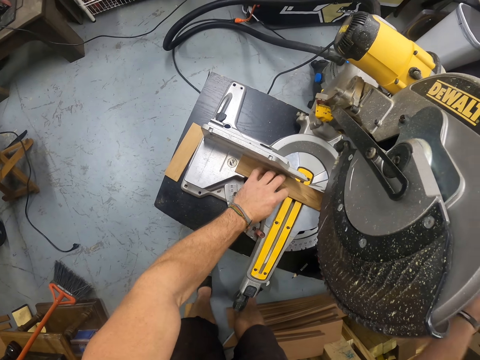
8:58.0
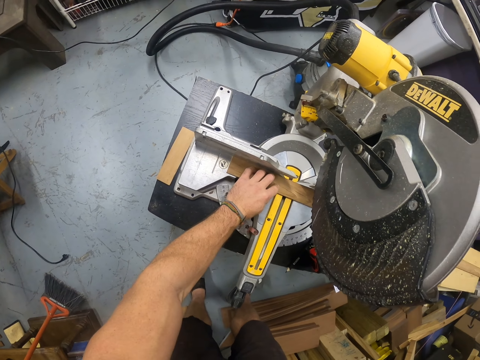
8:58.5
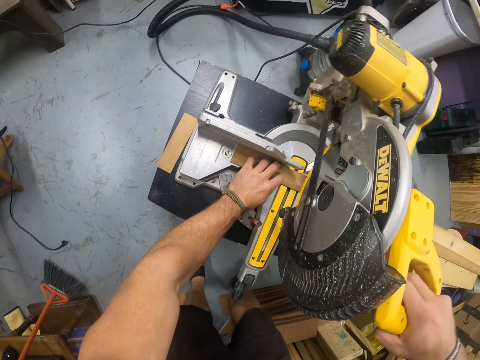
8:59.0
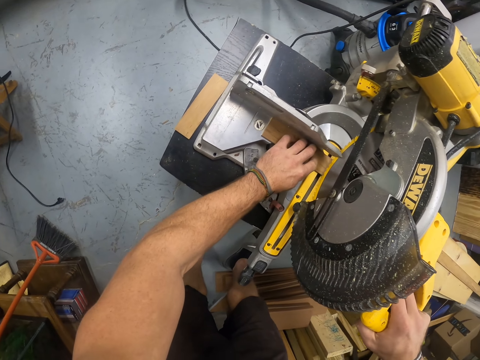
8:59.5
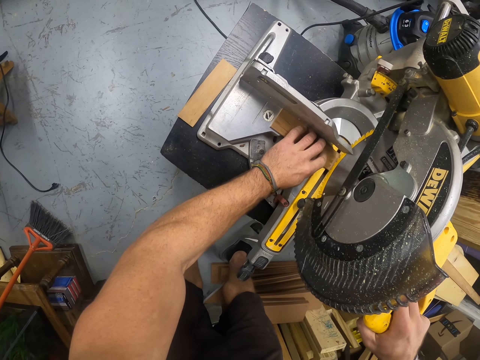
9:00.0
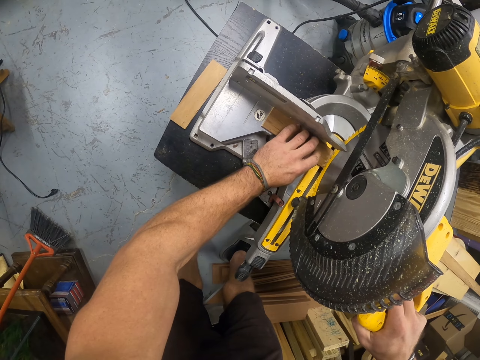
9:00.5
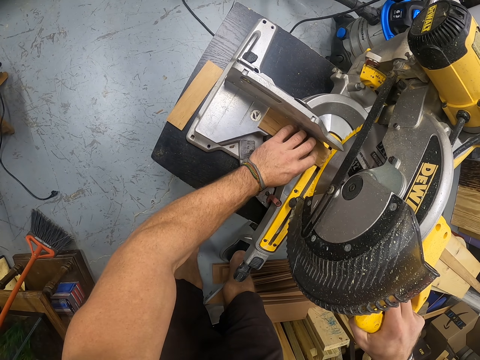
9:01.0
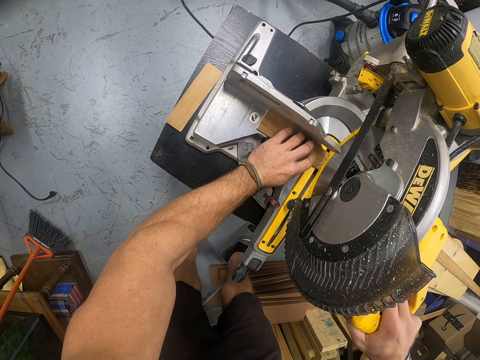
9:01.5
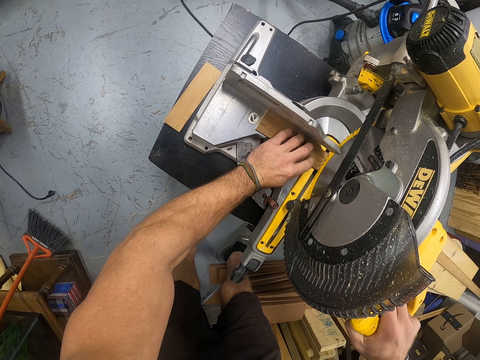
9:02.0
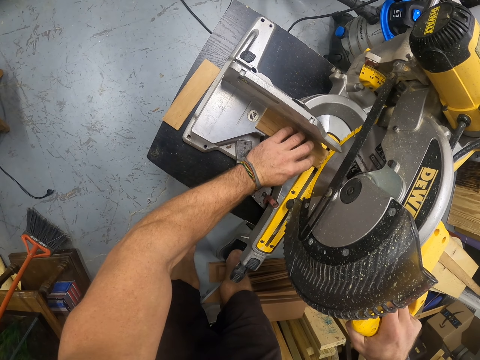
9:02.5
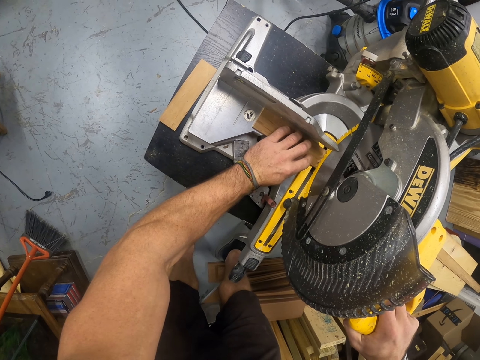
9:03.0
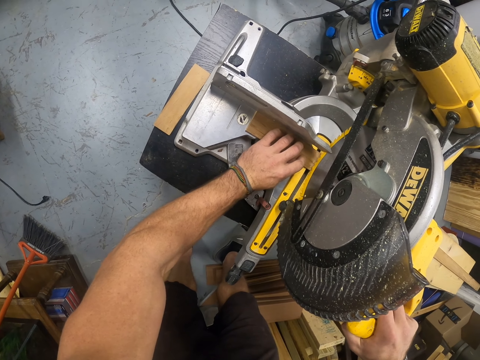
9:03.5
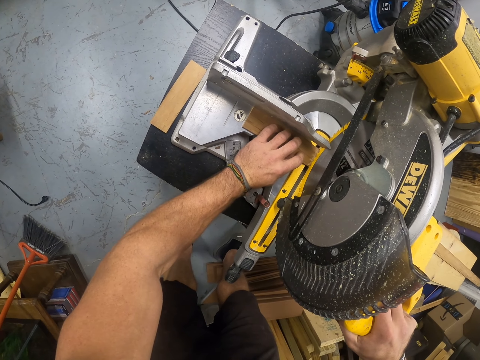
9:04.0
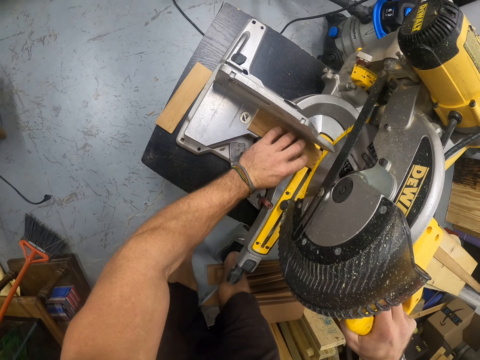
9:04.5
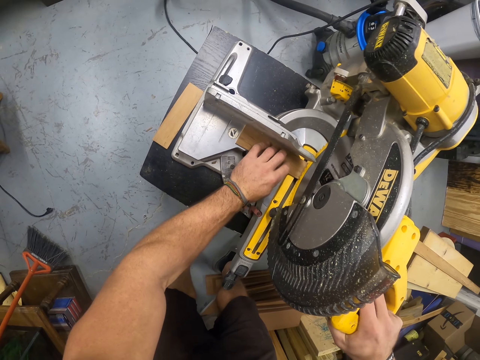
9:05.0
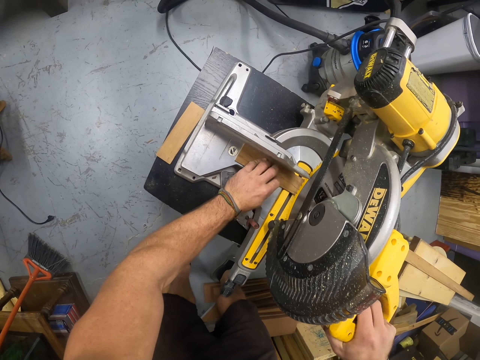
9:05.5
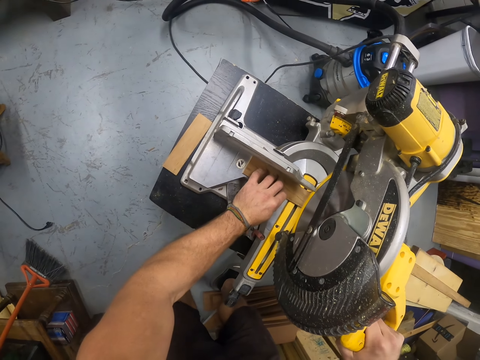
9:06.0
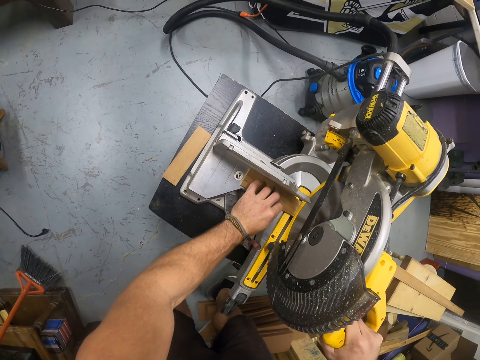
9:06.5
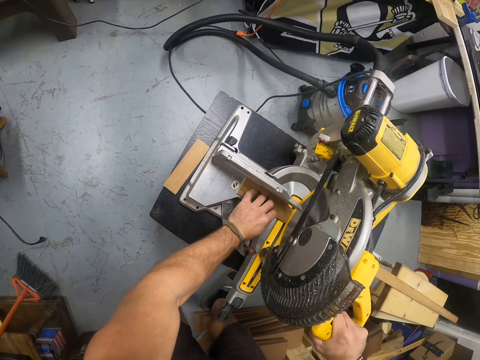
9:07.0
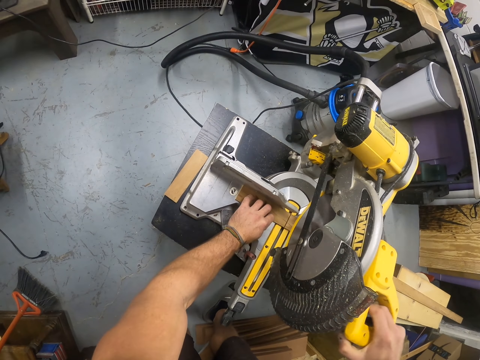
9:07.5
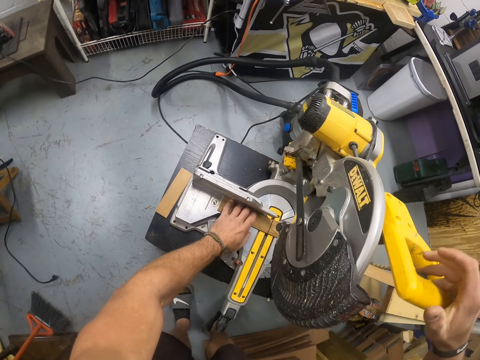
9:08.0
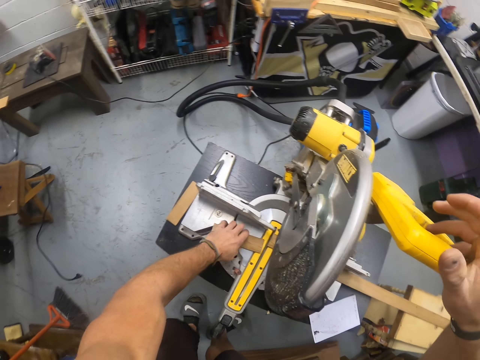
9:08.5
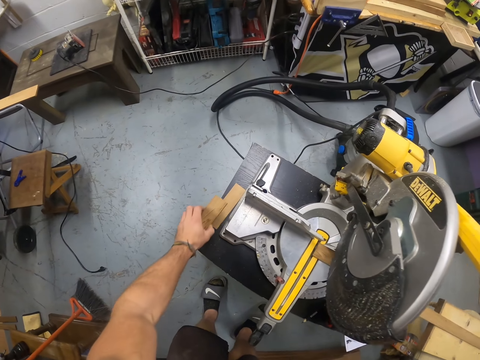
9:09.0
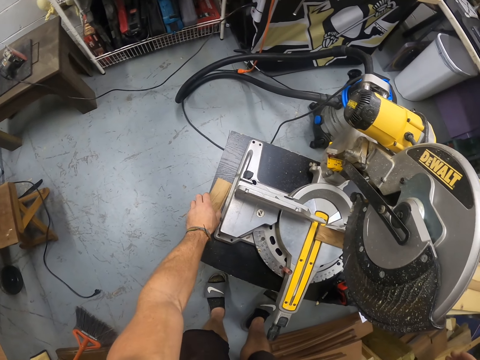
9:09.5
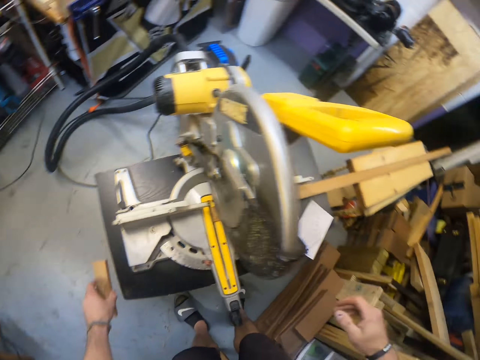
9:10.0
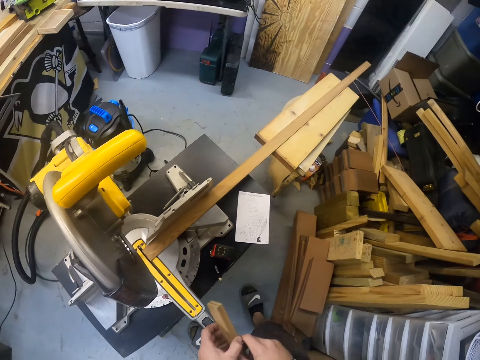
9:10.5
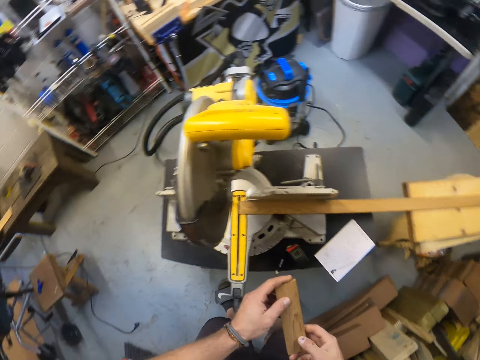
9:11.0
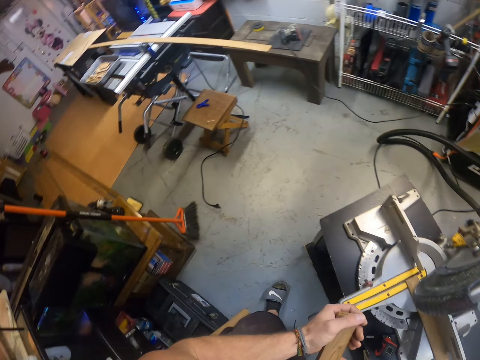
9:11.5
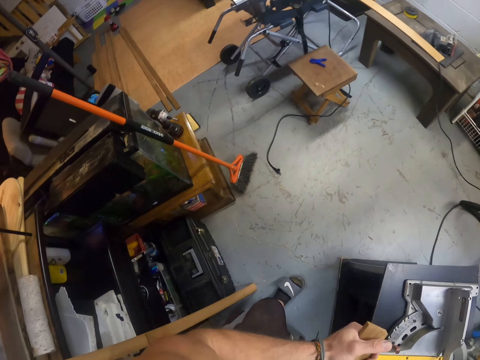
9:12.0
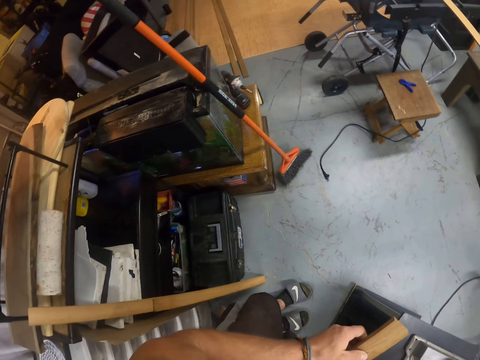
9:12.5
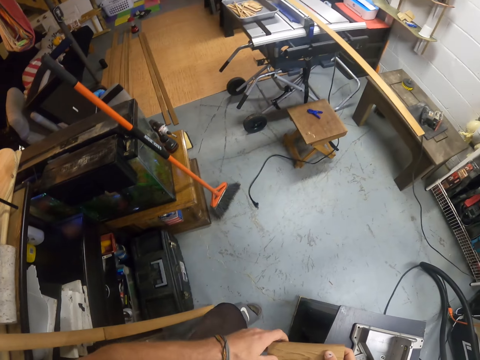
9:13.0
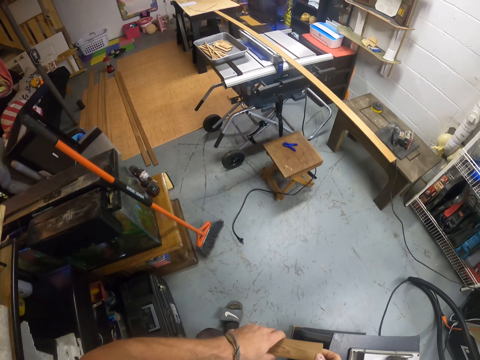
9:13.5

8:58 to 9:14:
The camera wearer cuts the plywood with the compound mitre saw head in his right hand. He moves the piece of plywood on the compound mitre saw table with his left hand. He picks the pieces of plywood from the compound mitre saw table with his left hand. He looks around the room.

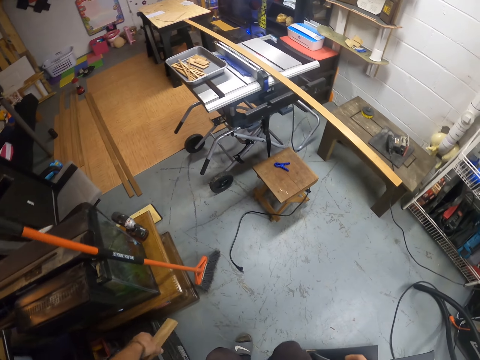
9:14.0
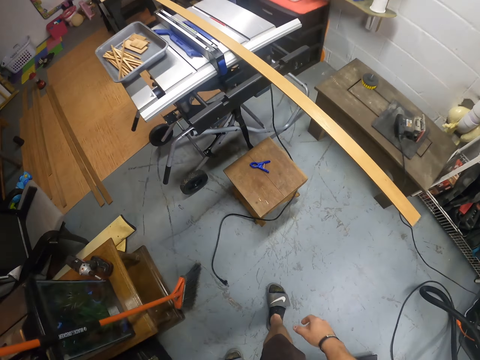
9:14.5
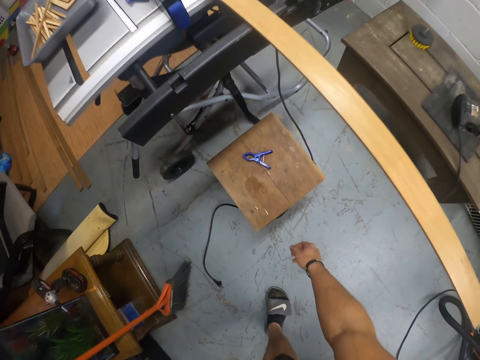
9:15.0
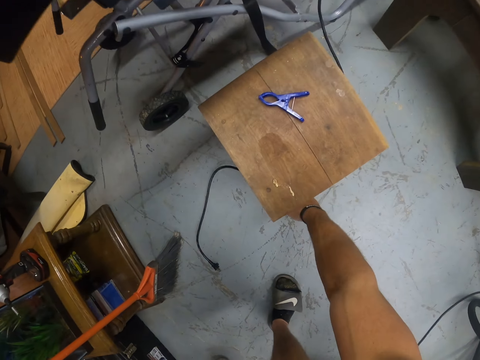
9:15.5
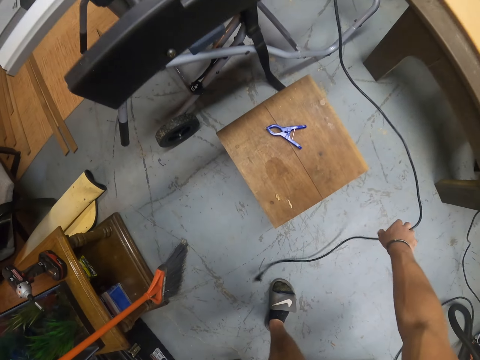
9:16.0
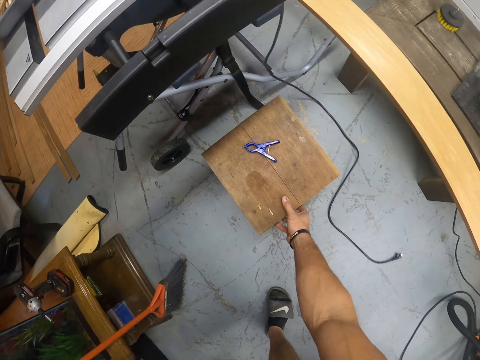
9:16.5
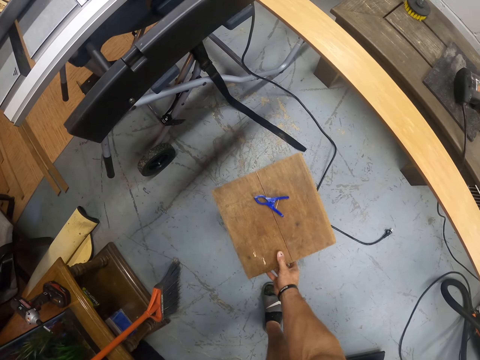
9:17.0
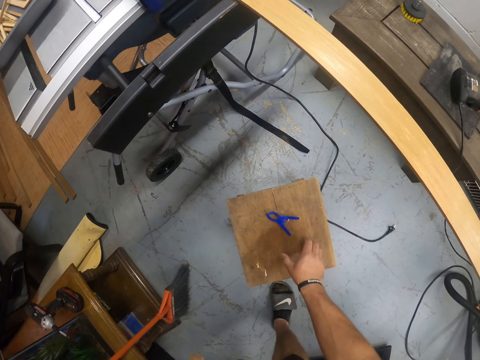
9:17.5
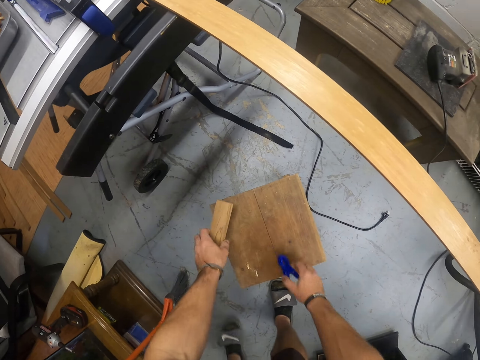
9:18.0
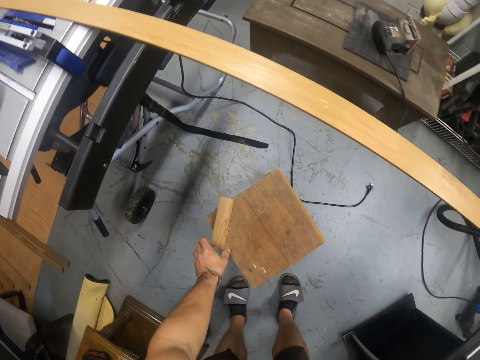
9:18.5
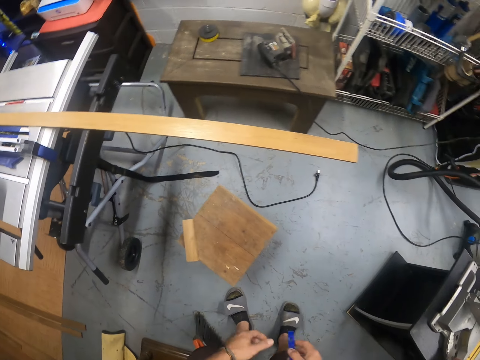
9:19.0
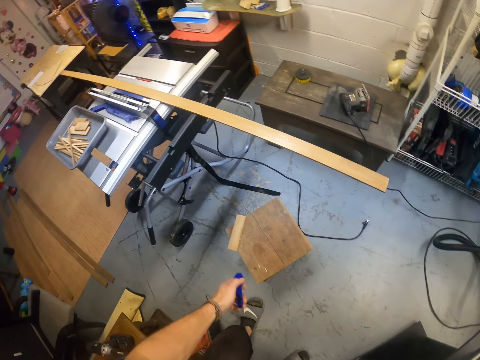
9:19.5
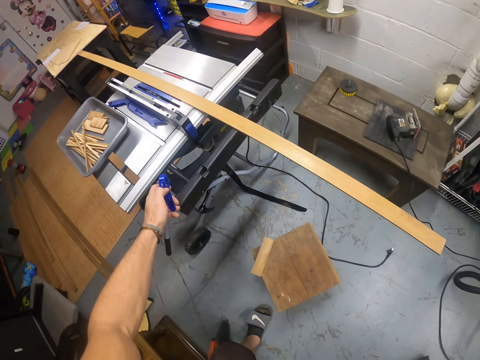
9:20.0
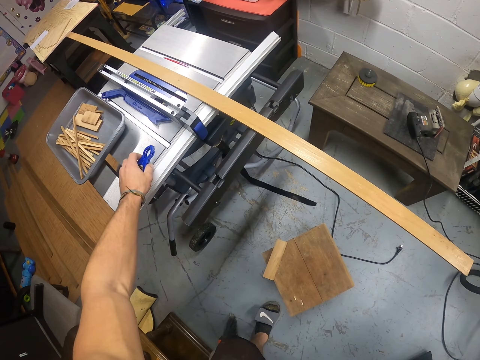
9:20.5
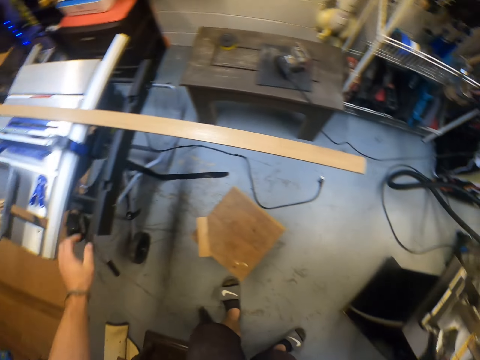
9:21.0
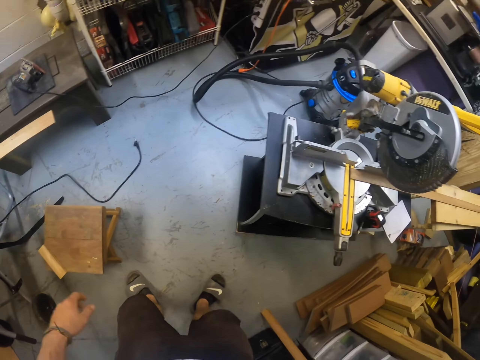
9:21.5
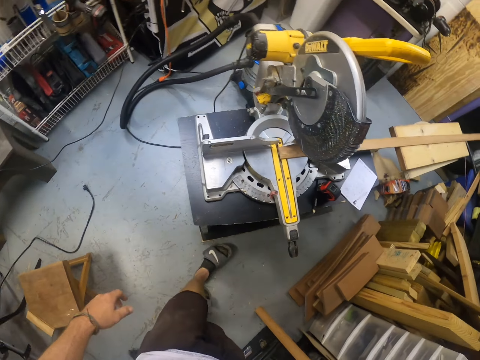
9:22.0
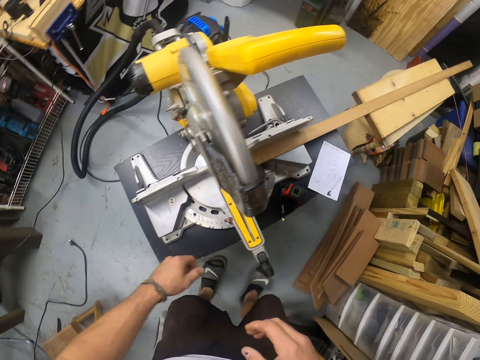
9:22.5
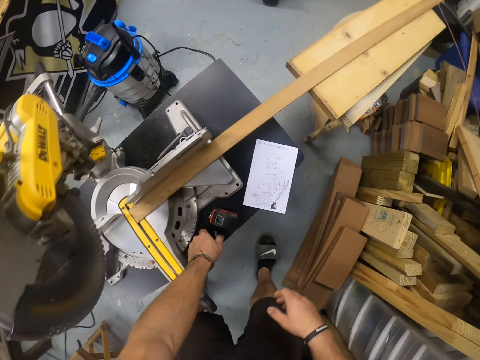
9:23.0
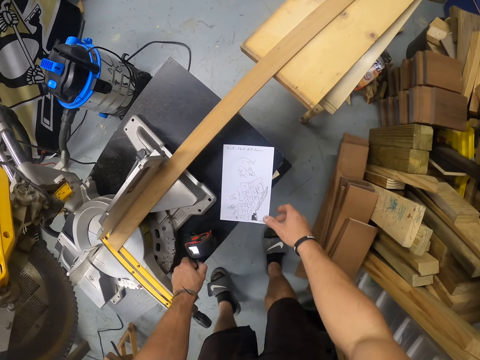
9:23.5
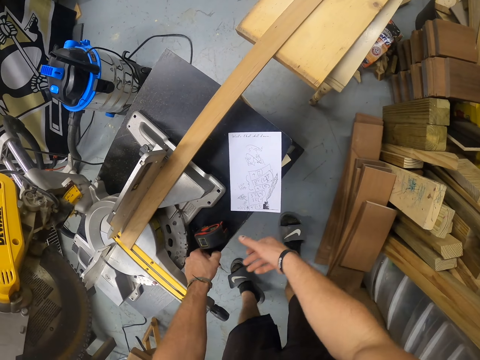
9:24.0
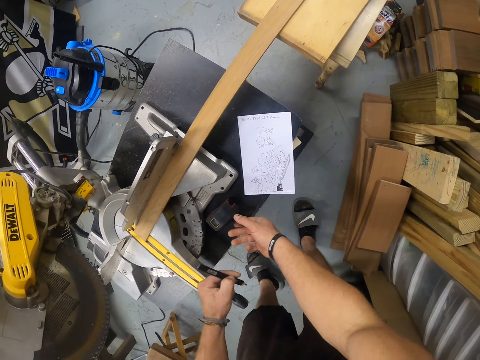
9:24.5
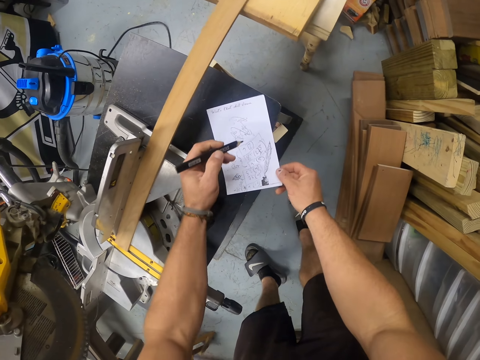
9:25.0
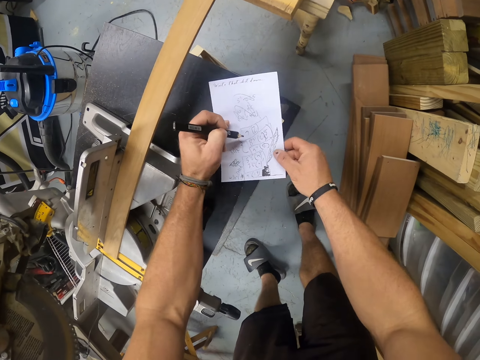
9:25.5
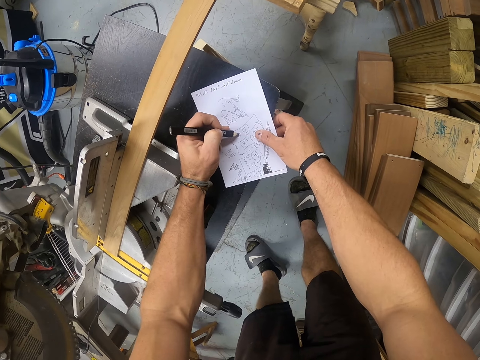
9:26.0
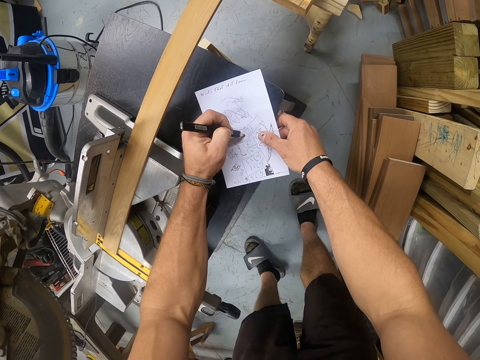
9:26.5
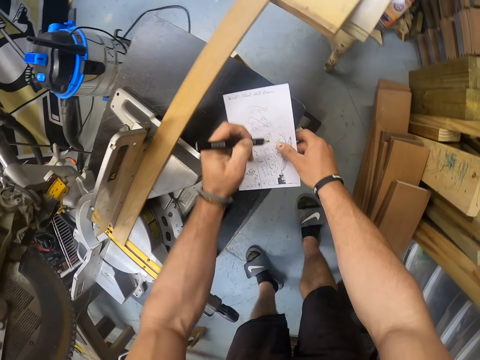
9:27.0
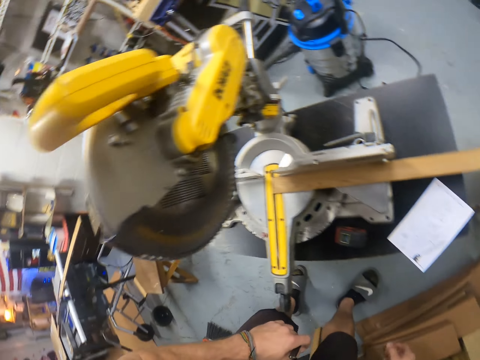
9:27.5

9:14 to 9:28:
The camera wearer moves a power cord on the floor with his right hand. He holds the electric wire on the floor. He moves a stool with his right hand. He holds the stool with the right hand. He picks a pincer on the stool with his right hand. He drops the pieces of wood in his left hand on the stool. He passes the pincer in his right hand to his left hand. He drops the pincer in his left hand on a table saw. He picks a pencil on the table with his left hand. He touches a measuring tape on the table with his right hand. He holds a paper on the table with his right hand. He holds the pencil in the left hand. He writes on the paper with the pencil in his left hand.
